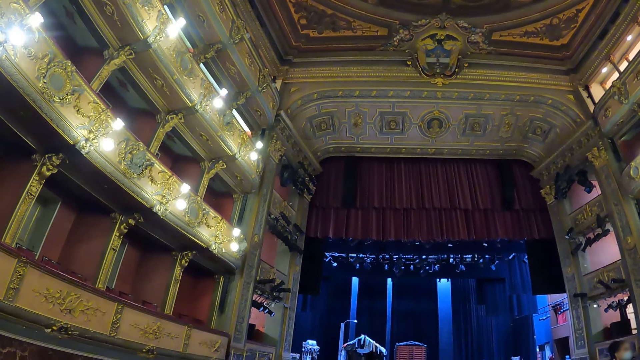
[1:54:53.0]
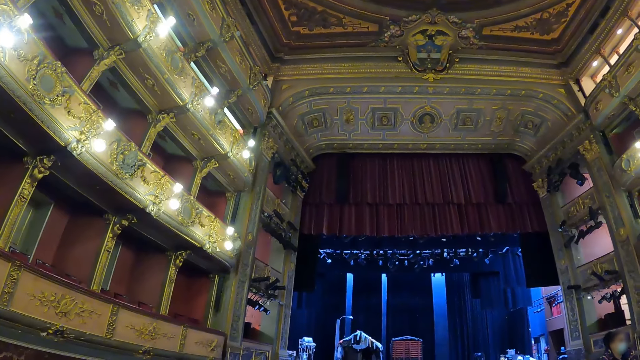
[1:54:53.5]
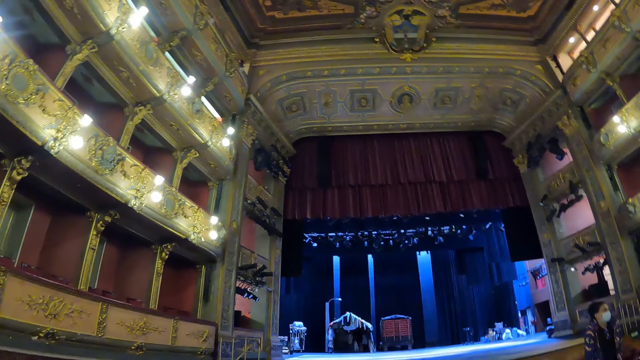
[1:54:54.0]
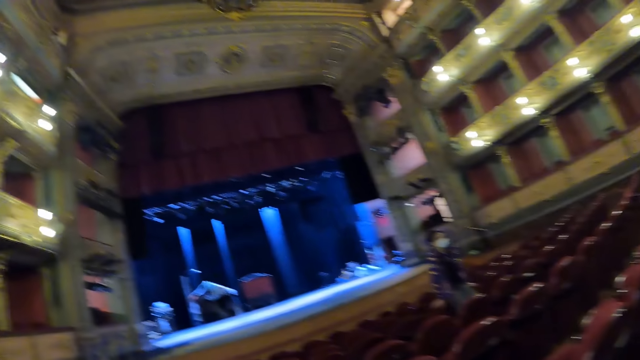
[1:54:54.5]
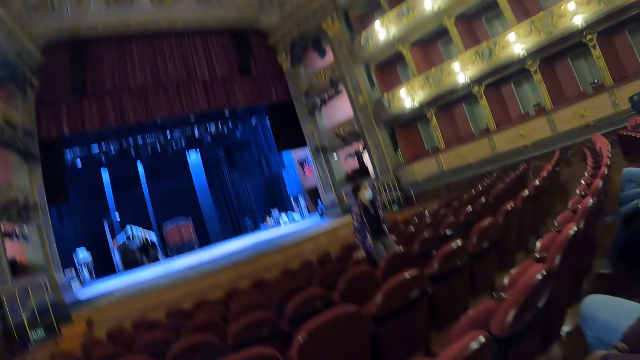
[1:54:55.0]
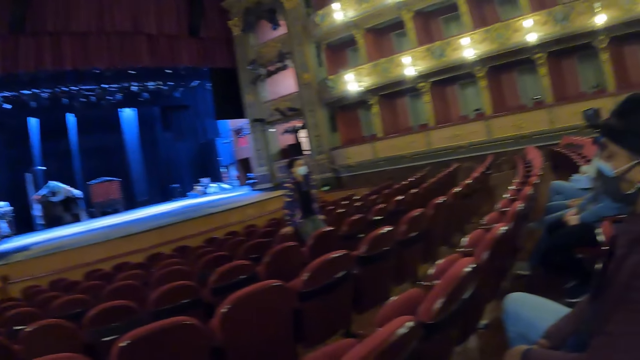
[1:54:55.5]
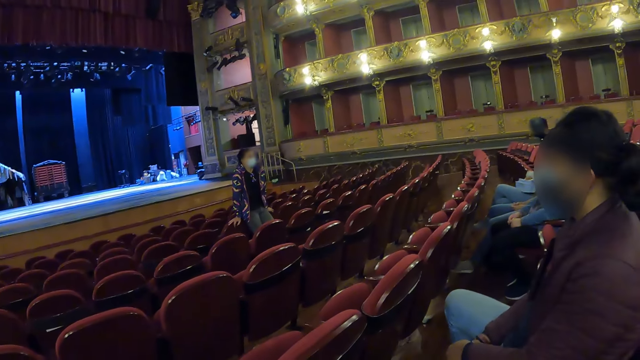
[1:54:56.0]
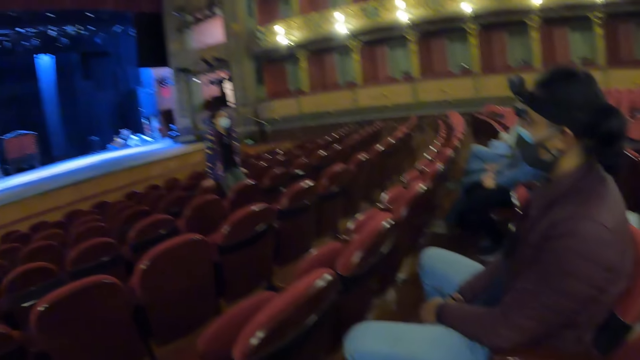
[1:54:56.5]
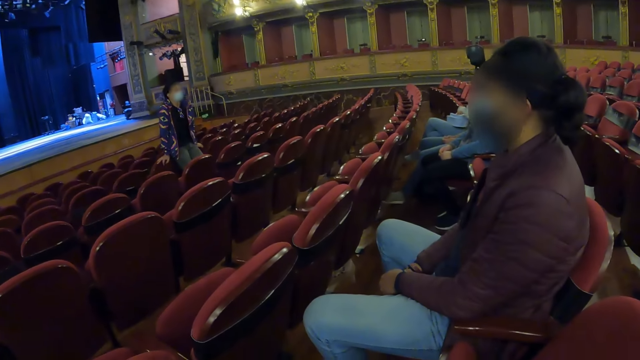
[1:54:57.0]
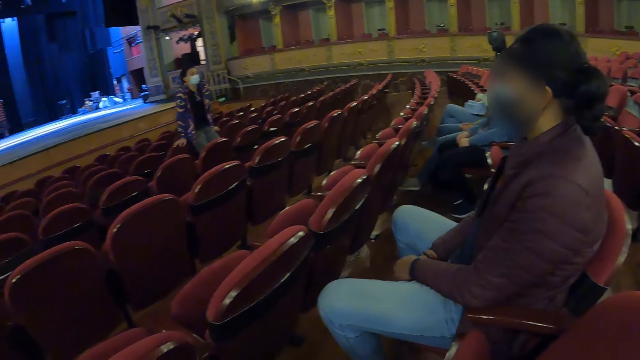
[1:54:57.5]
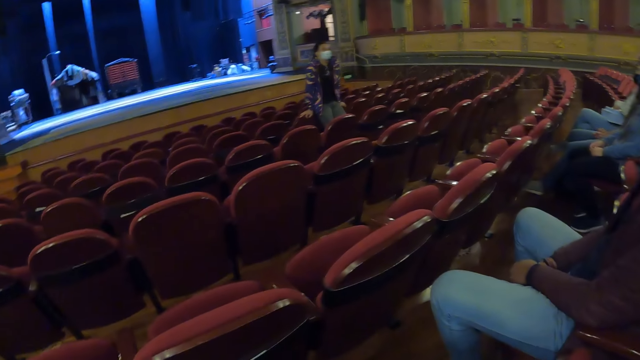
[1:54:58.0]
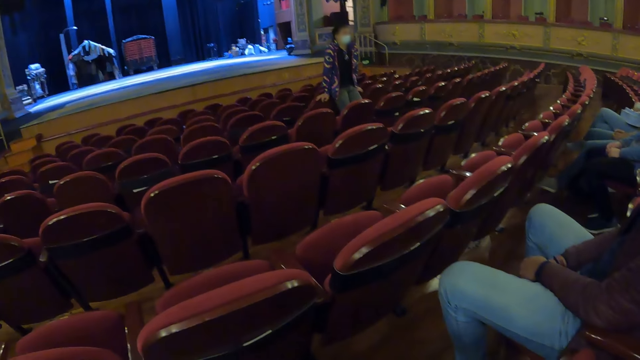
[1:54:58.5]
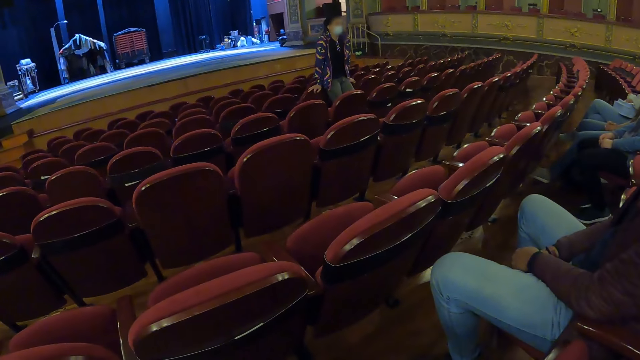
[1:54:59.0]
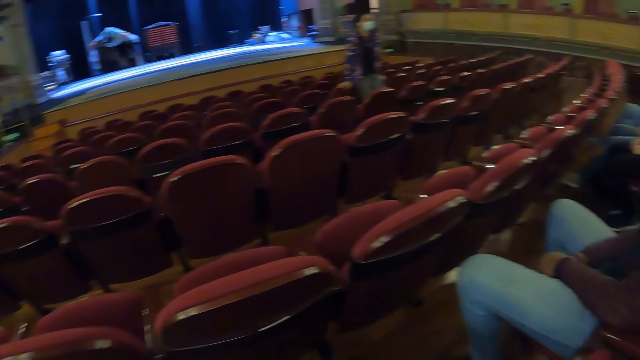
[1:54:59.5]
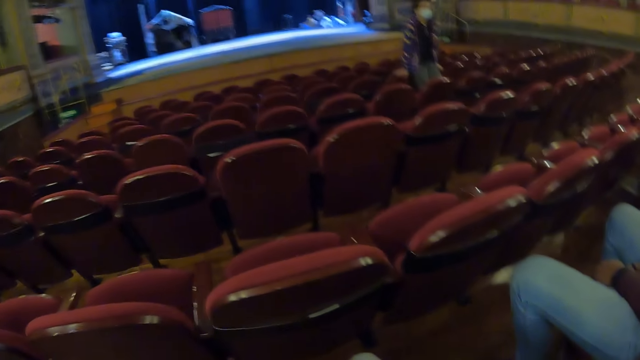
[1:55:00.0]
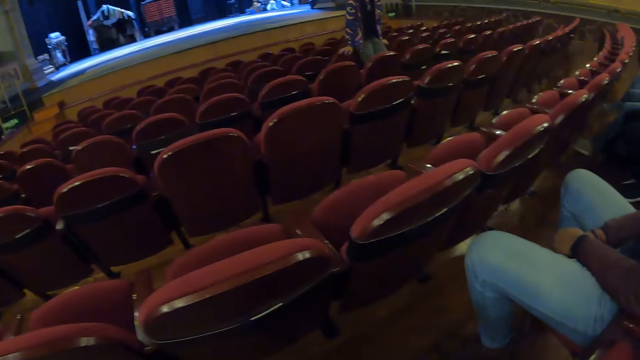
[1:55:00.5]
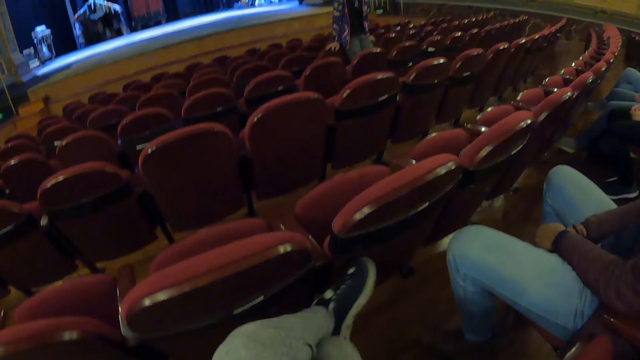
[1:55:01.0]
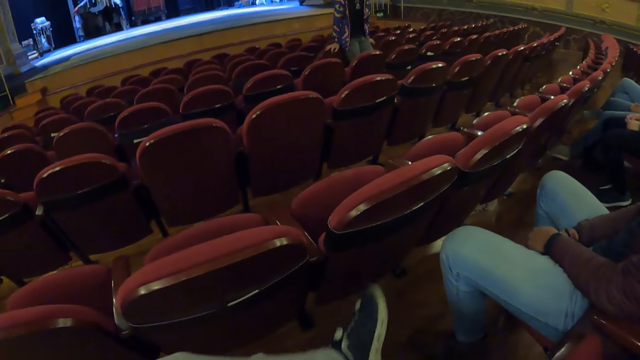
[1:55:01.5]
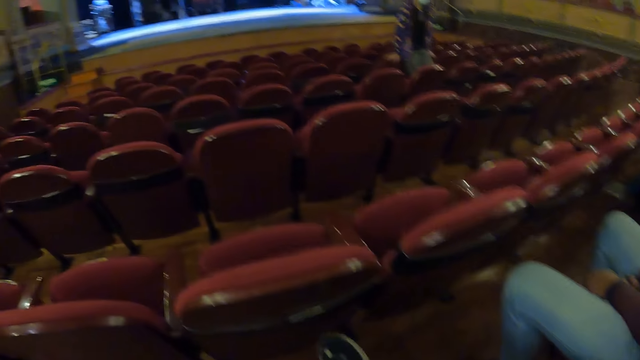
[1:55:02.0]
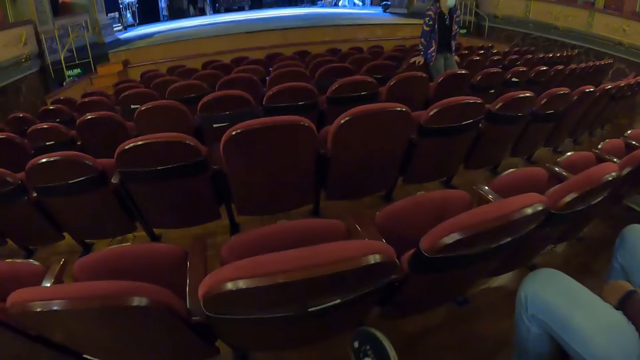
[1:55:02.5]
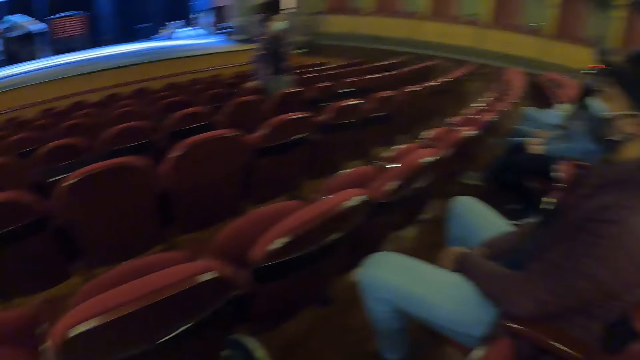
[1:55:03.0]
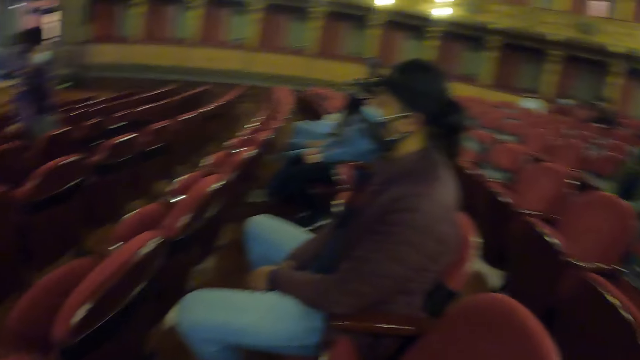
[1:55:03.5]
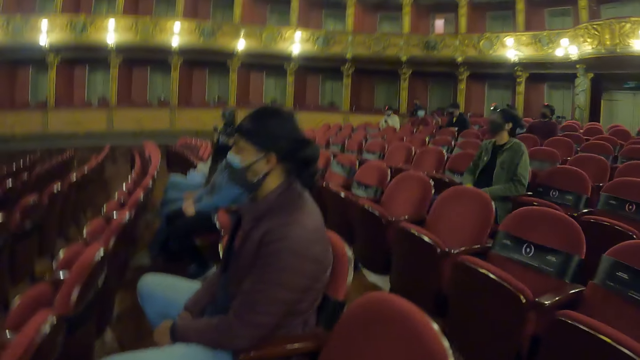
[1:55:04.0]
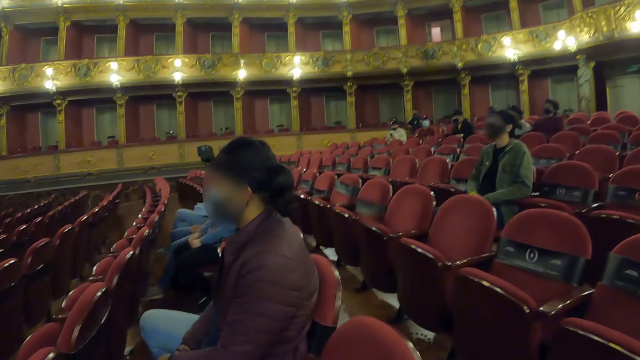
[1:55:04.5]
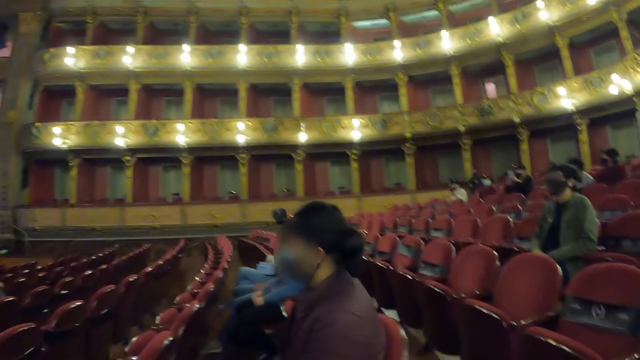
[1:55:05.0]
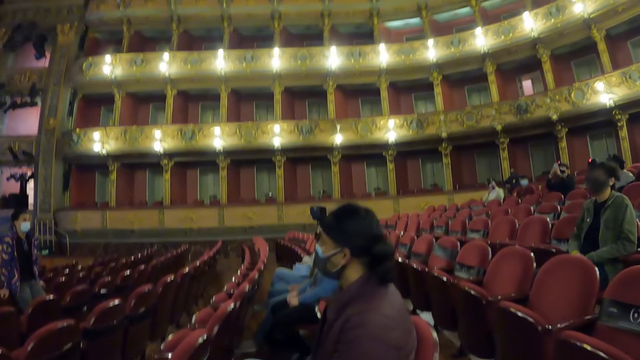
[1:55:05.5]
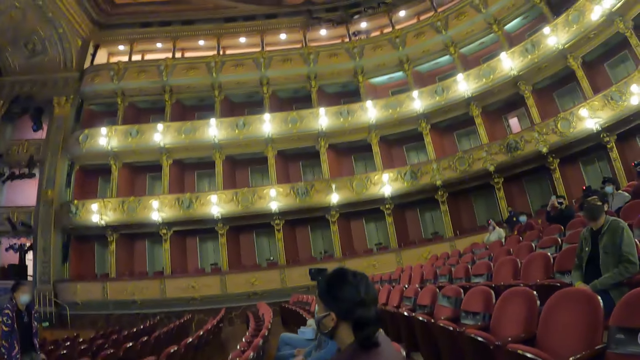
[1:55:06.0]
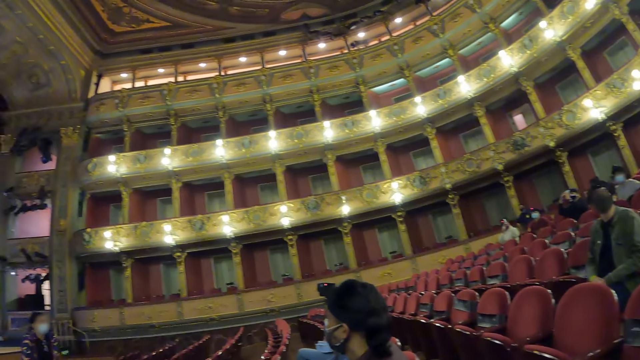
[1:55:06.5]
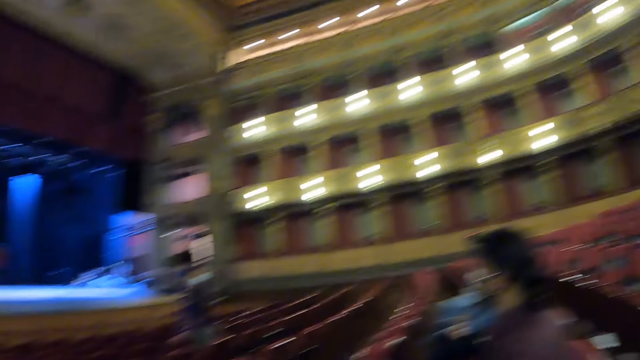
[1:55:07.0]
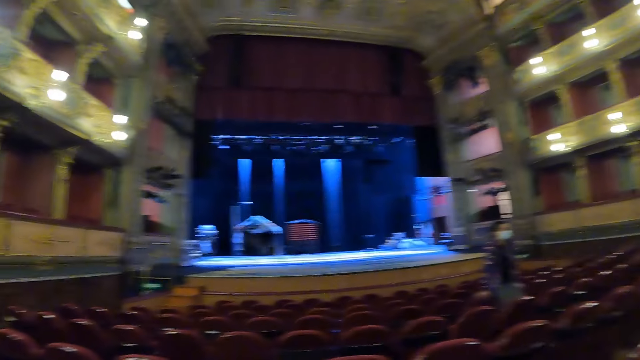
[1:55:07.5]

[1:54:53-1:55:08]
The camera wearer looks at a man. They move the leg. They look around the room.

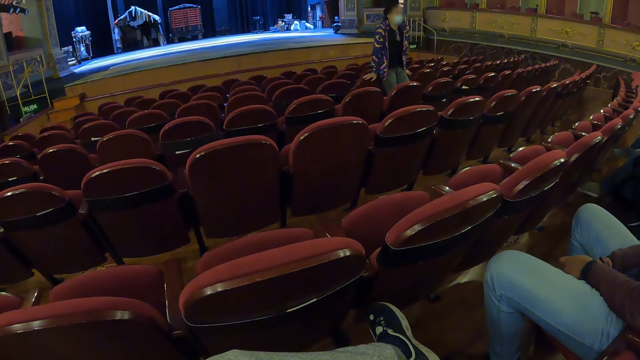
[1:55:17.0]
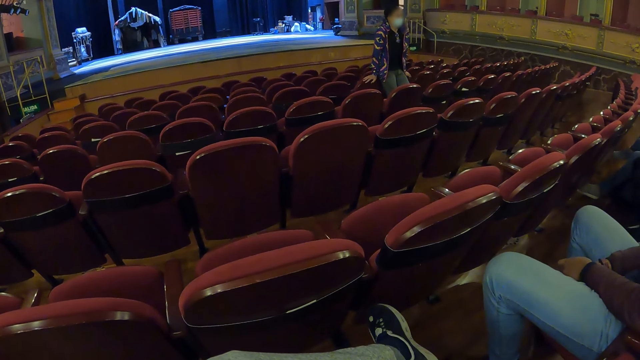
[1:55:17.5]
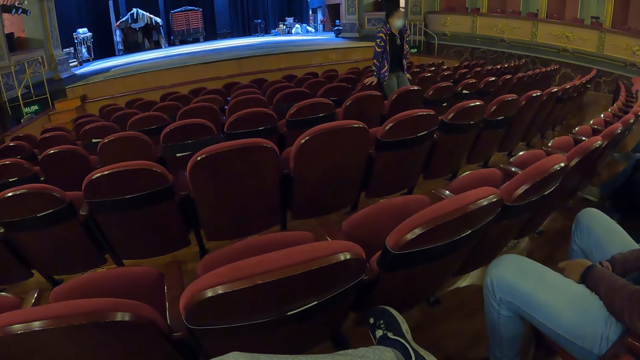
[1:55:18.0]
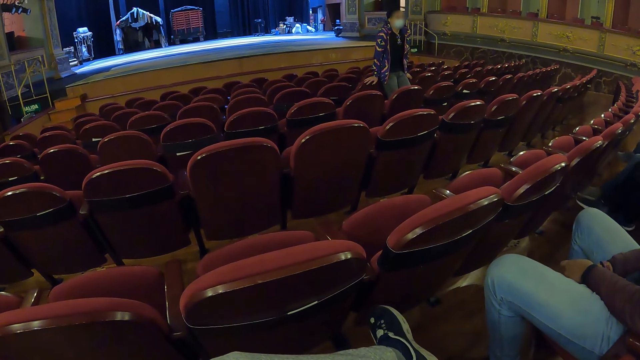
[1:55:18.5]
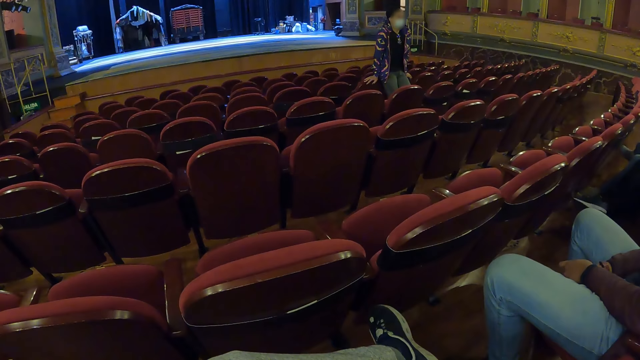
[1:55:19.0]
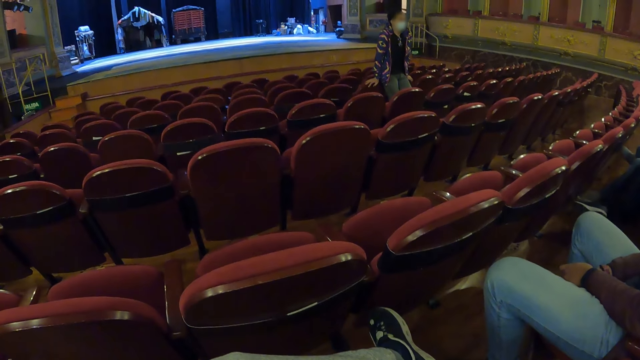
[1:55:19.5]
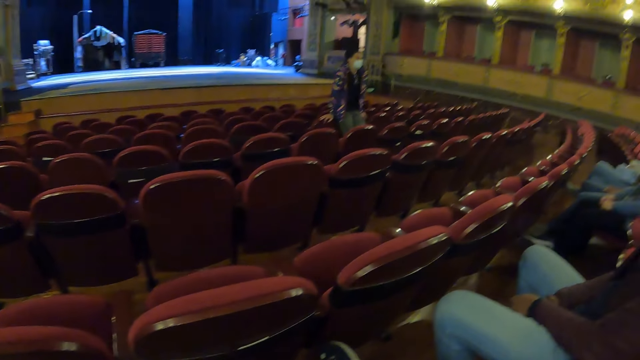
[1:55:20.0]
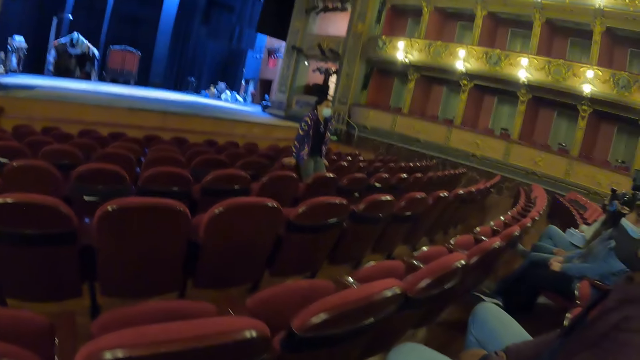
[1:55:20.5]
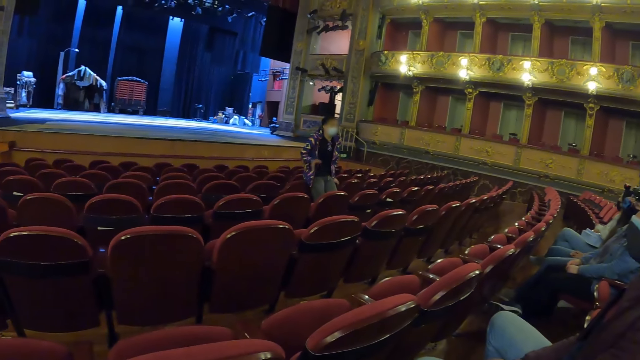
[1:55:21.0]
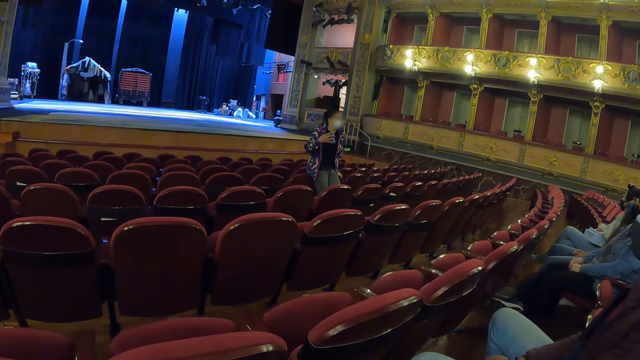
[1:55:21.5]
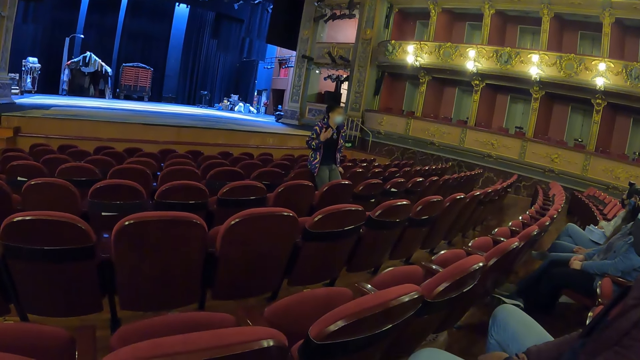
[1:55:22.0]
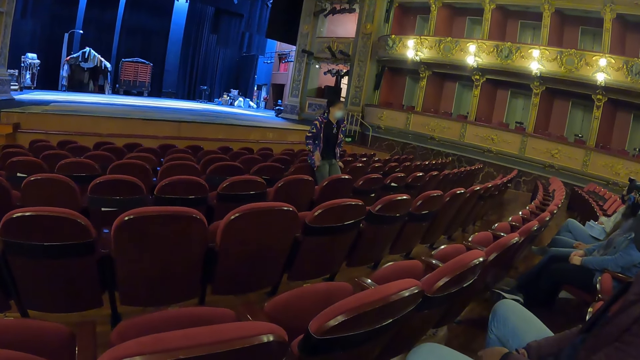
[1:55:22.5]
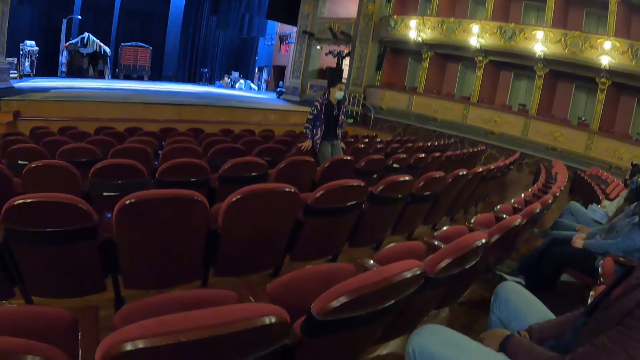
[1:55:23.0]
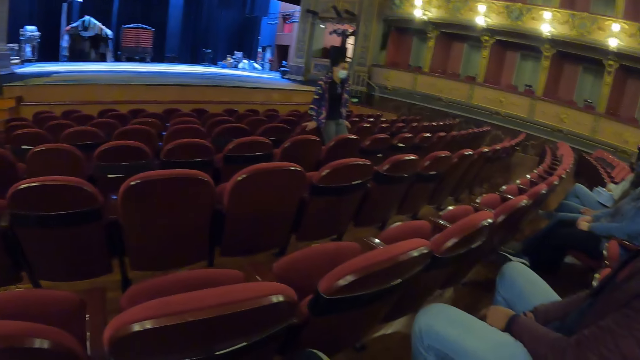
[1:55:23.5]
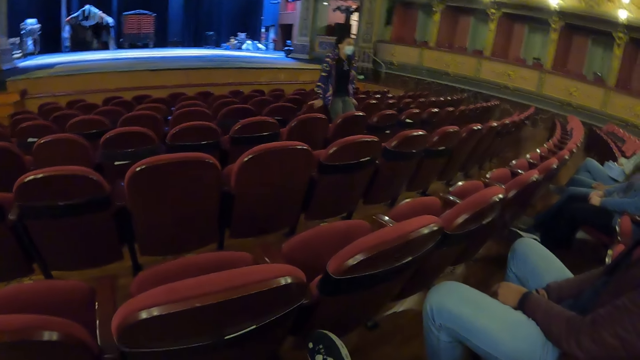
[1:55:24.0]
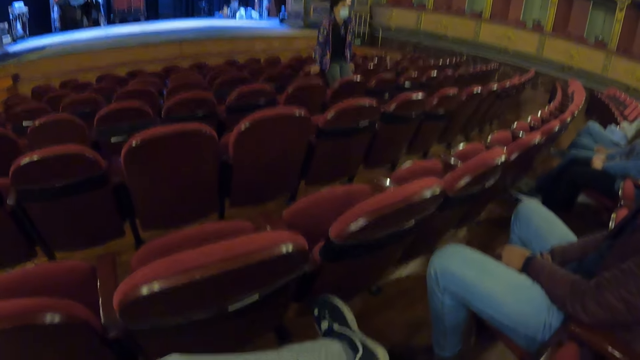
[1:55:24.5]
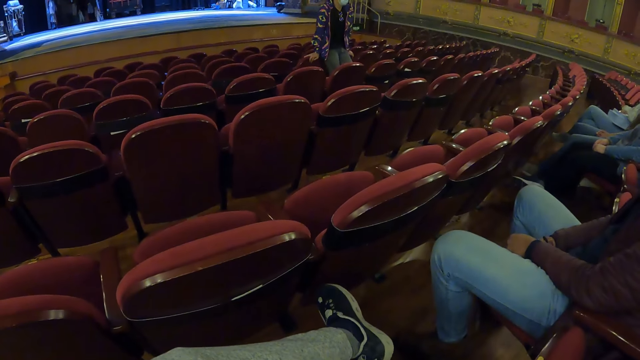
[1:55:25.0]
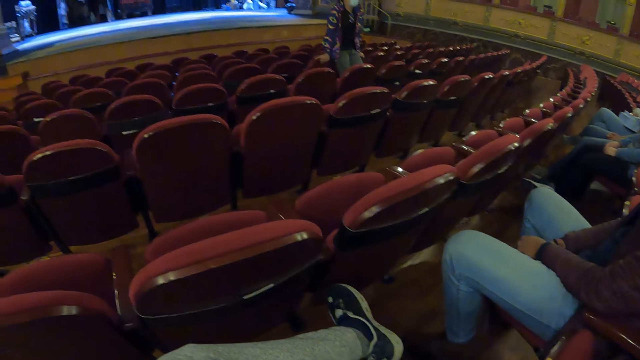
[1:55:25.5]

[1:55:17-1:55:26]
The camera wearer looks at a man.
